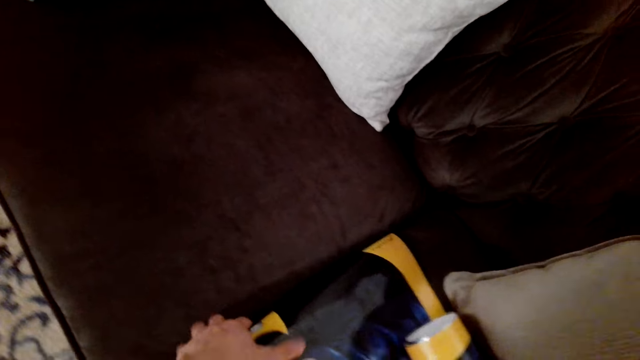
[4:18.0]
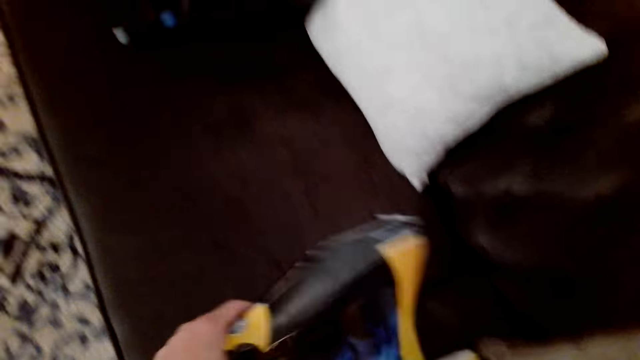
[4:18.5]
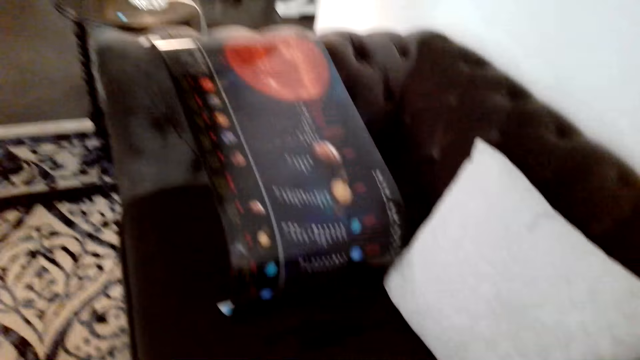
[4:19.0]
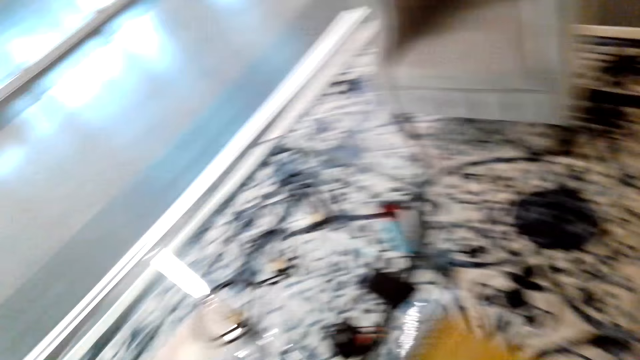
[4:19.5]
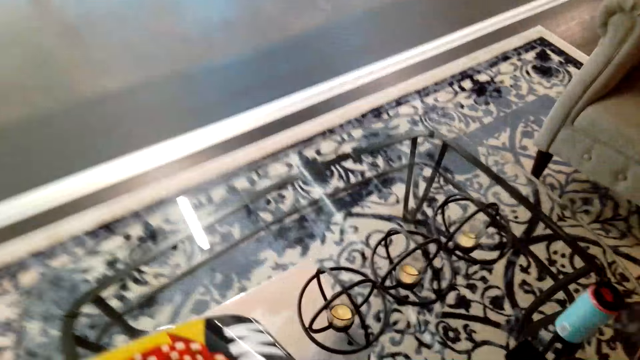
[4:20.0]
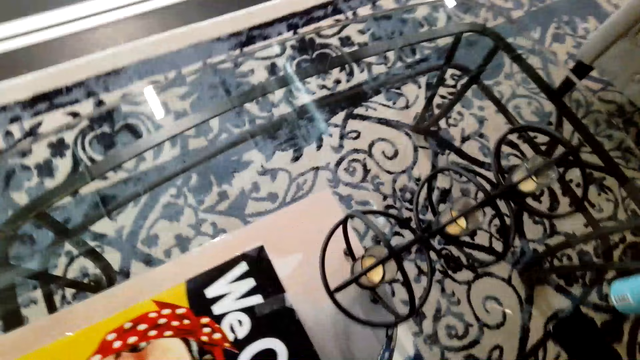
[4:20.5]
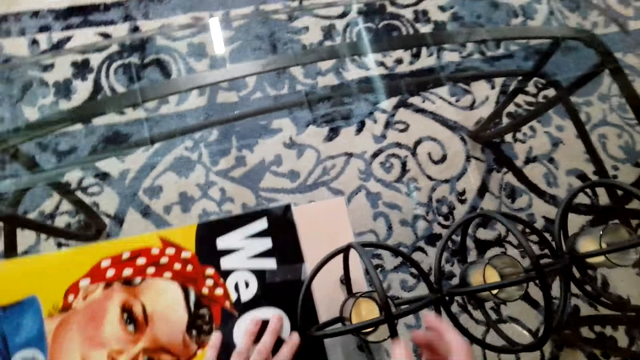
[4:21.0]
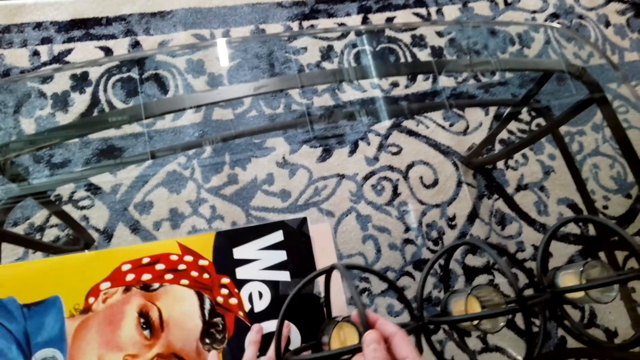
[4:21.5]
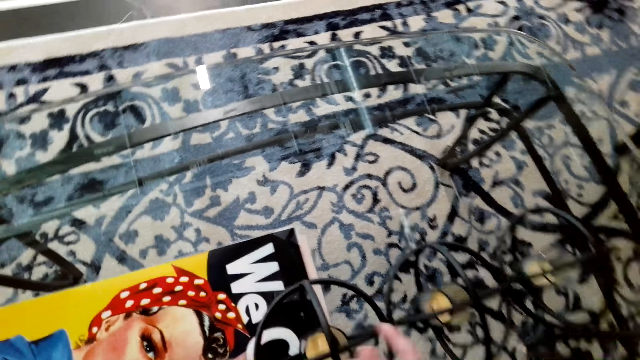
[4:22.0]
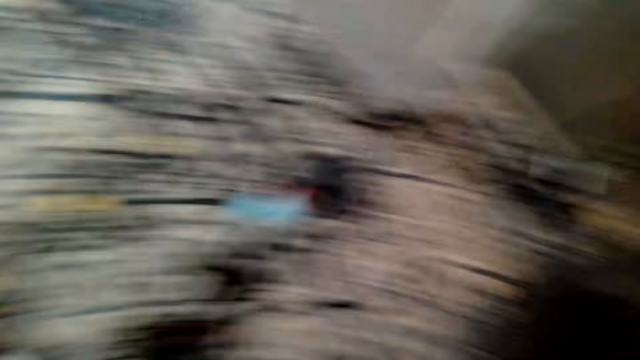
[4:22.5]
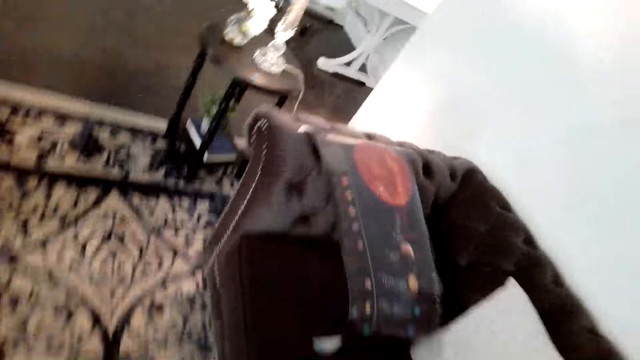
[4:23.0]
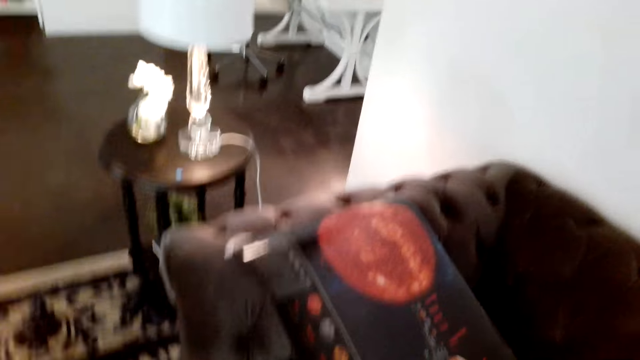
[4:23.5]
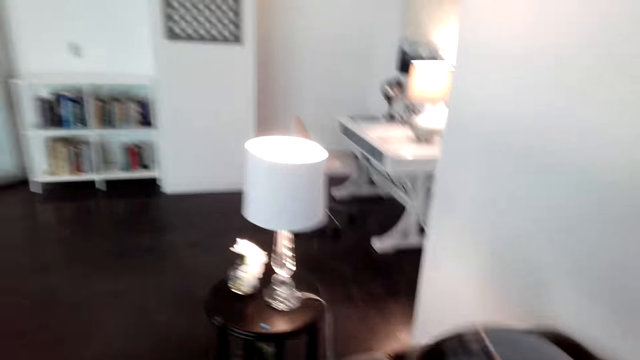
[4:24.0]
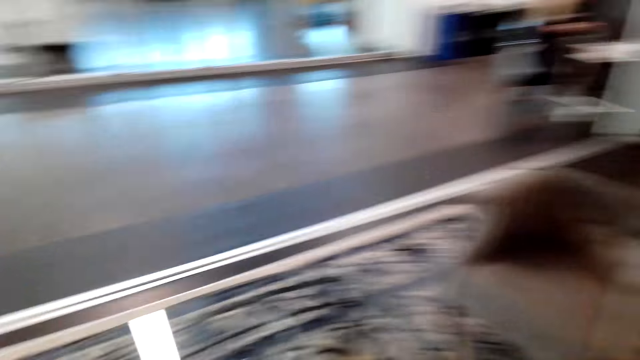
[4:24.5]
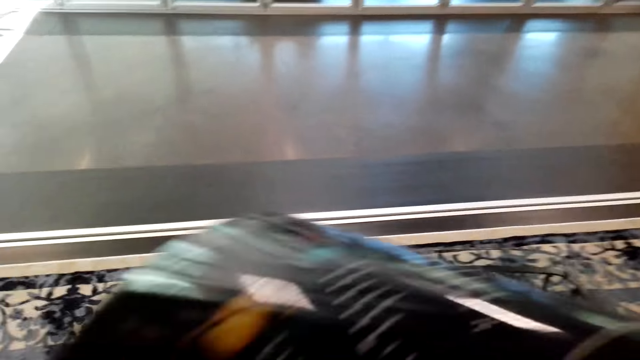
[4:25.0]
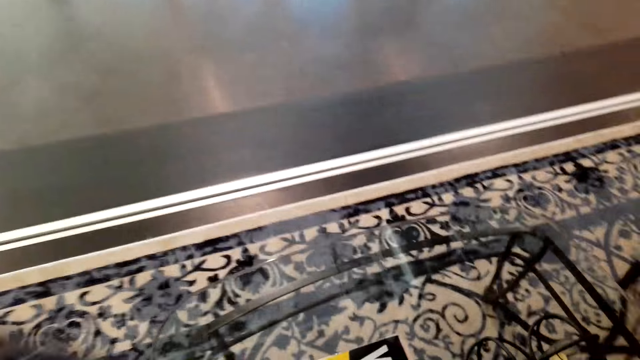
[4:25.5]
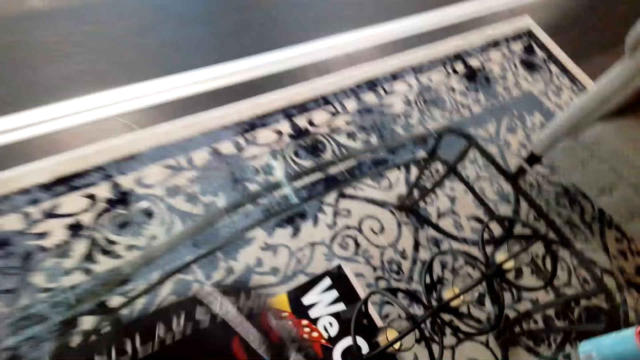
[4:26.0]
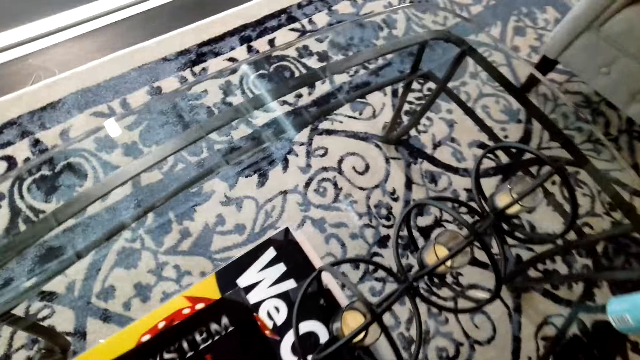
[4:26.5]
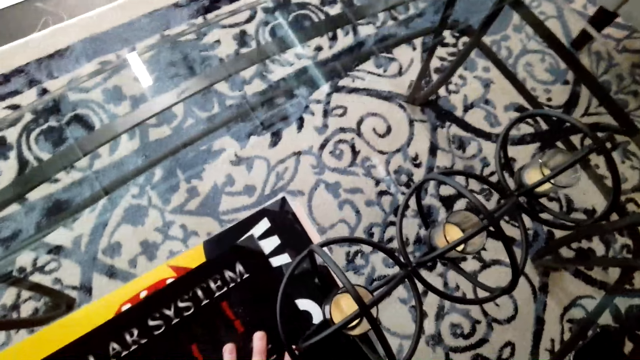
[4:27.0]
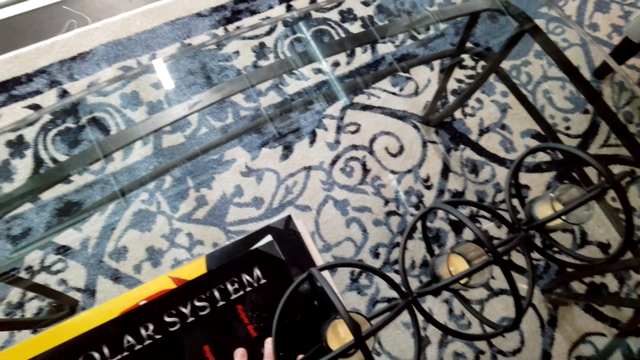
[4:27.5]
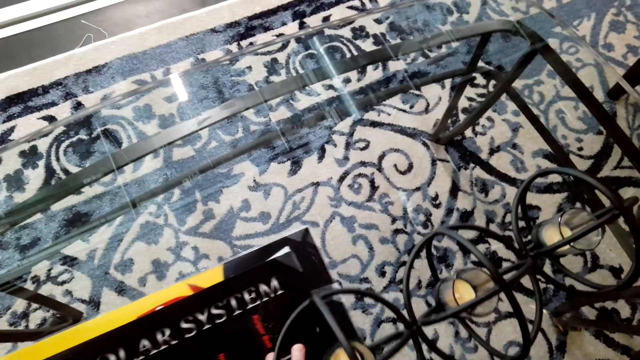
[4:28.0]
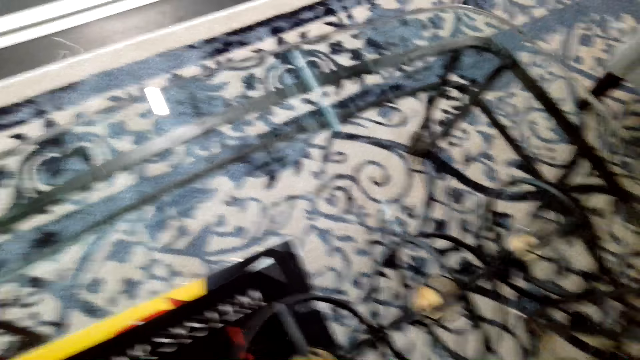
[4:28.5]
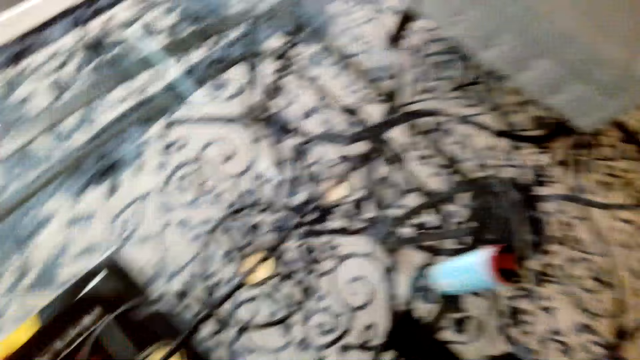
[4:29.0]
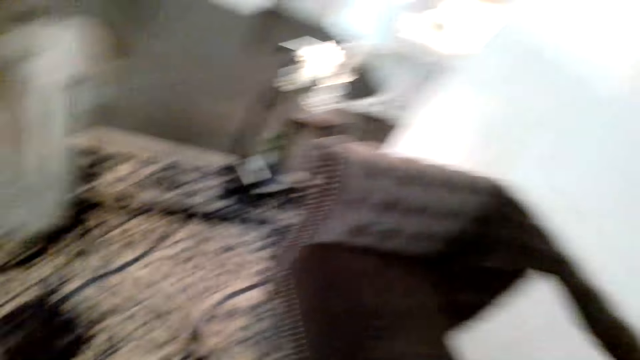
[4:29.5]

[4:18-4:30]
The camera wearer picks up a poster from the sofa. They put the poster on the table. They put the poster under the candle holder. They pick up another poster from the sofa. They put the poster on the table. They slide the poster under the candle holder.

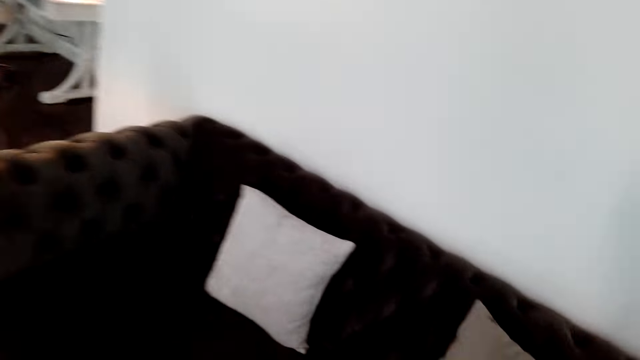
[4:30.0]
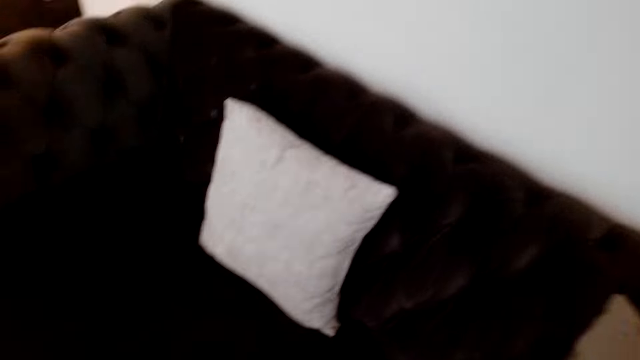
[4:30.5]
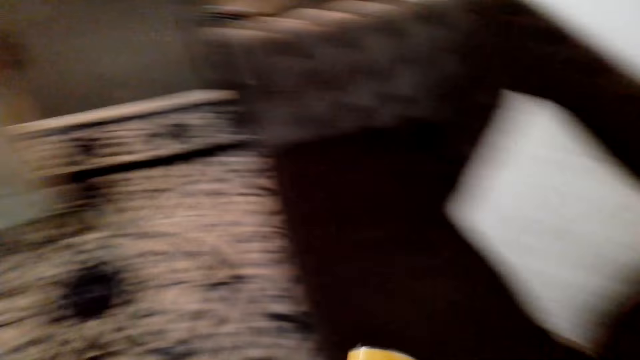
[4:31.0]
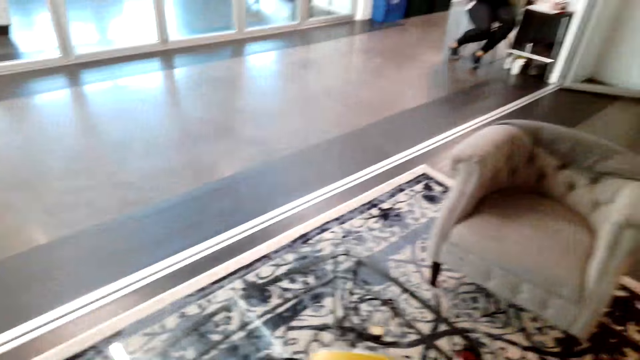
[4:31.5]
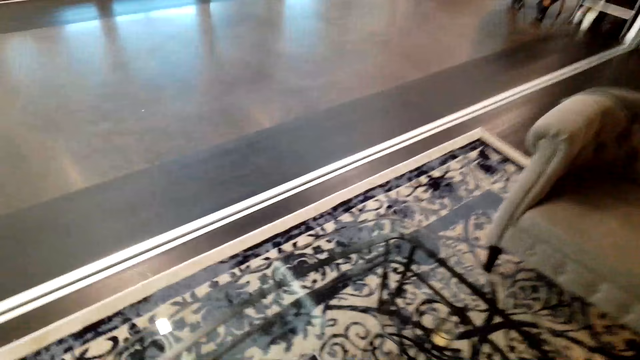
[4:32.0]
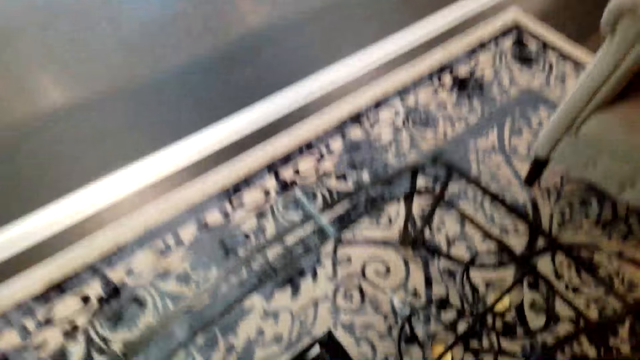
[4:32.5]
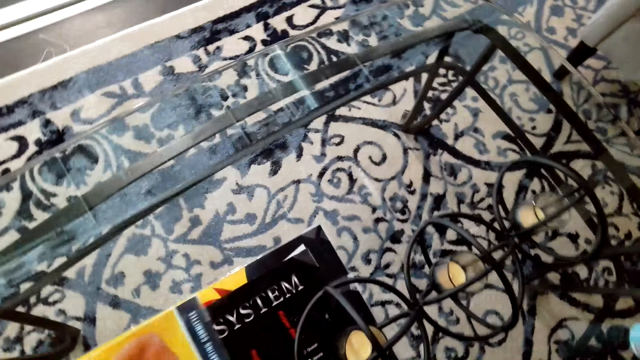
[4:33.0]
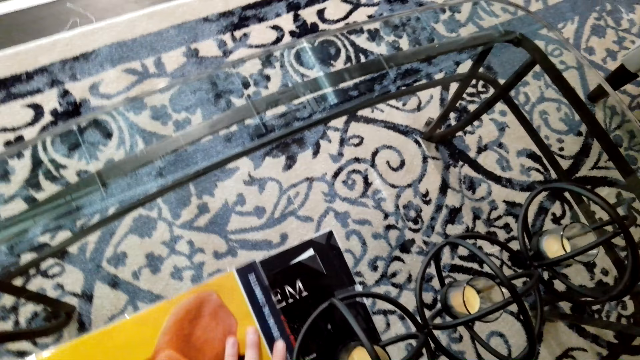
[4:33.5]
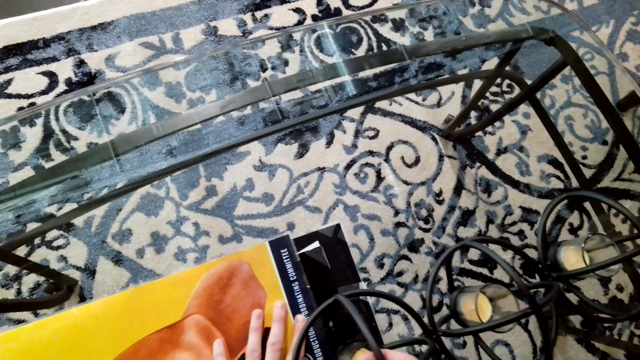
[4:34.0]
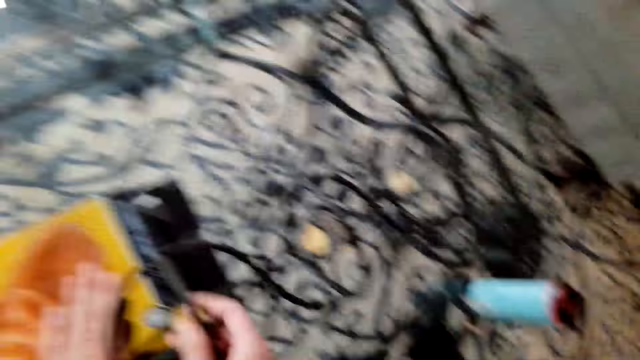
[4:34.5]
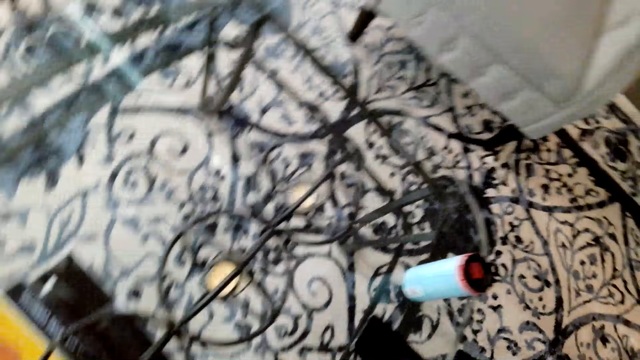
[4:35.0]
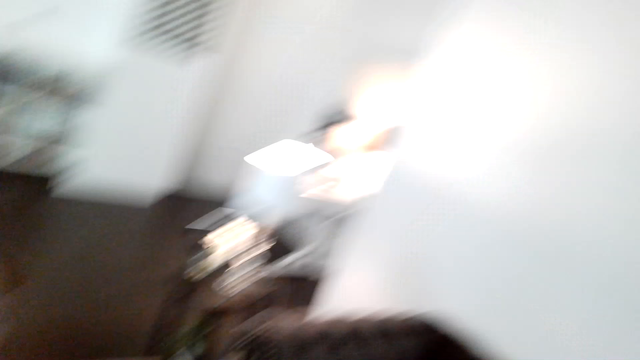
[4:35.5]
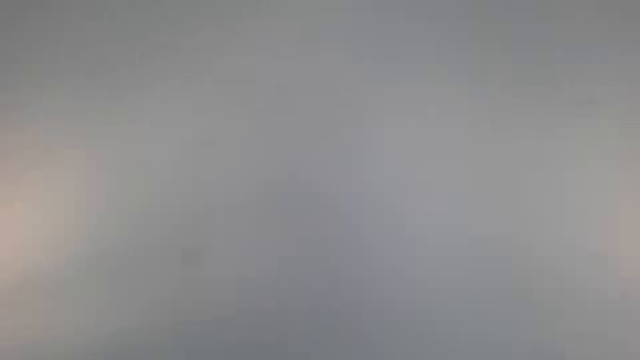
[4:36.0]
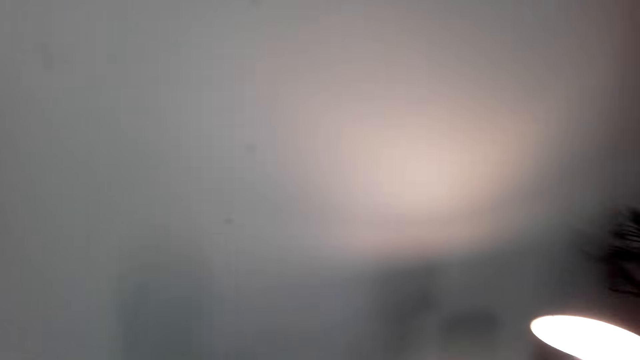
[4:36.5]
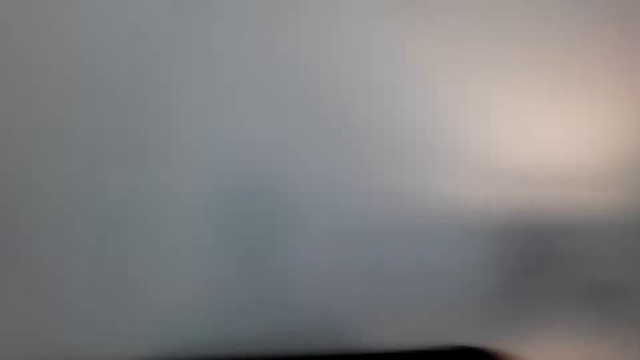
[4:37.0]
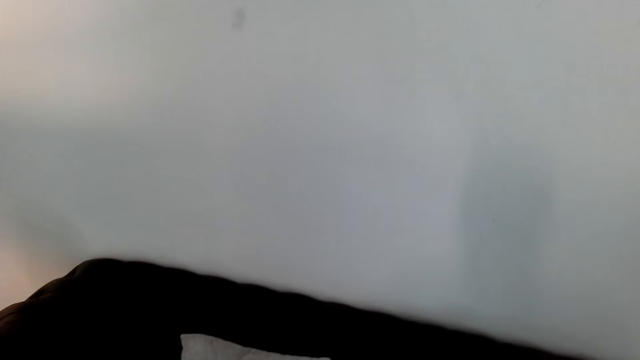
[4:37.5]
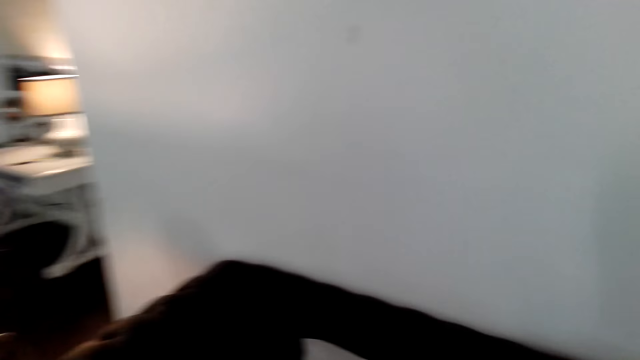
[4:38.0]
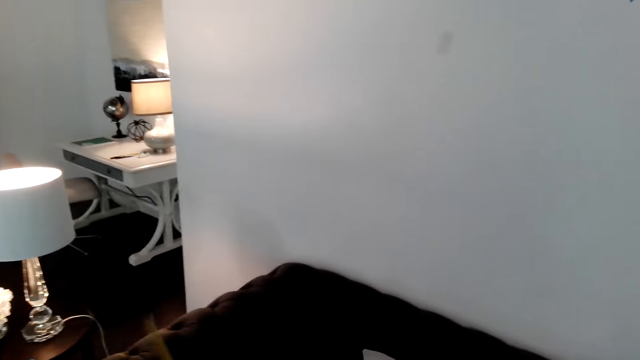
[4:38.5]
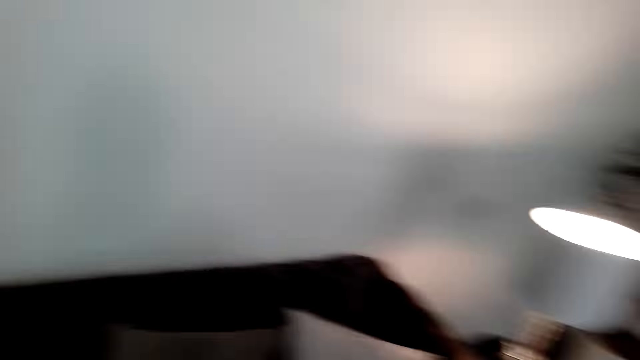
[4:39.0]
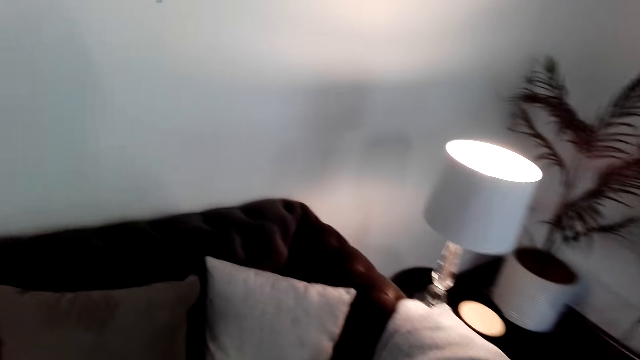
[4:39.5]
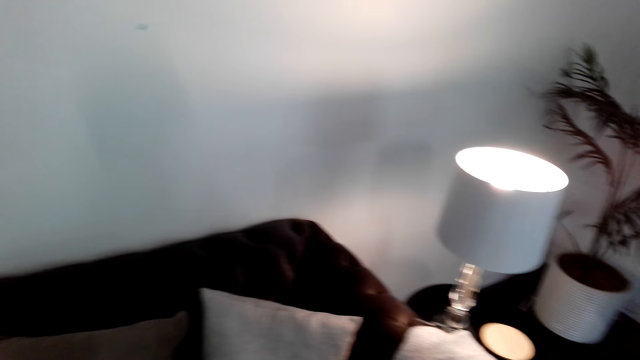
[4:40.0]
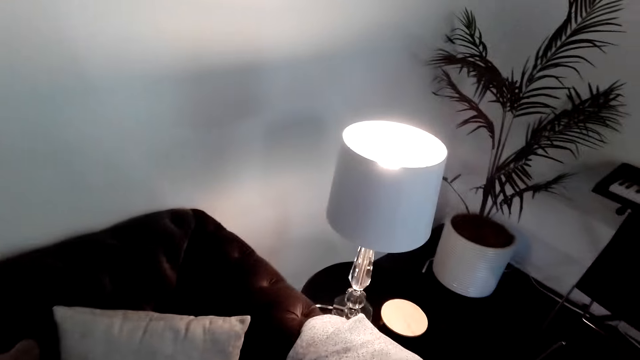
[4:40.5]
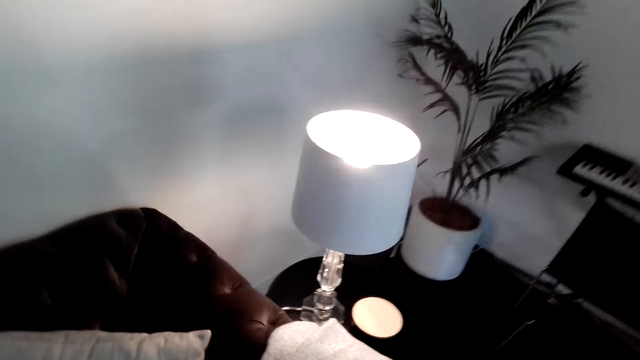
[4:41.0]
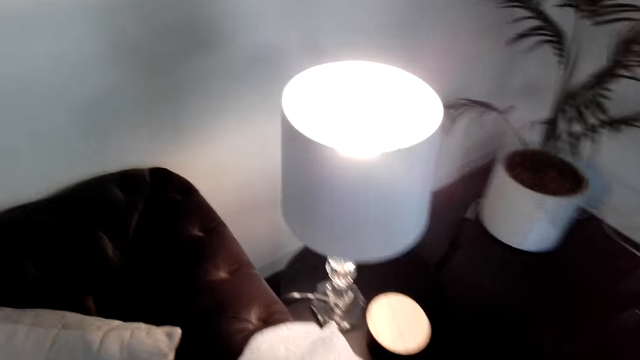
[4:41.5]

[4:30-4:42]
The camera wearer picks up another poster or picture. They unfold the picture. They put the poster on the table. They slide the poster under the candle holder. They look around. They hold the measure tape.
